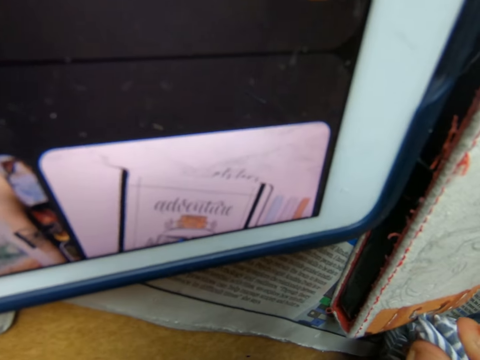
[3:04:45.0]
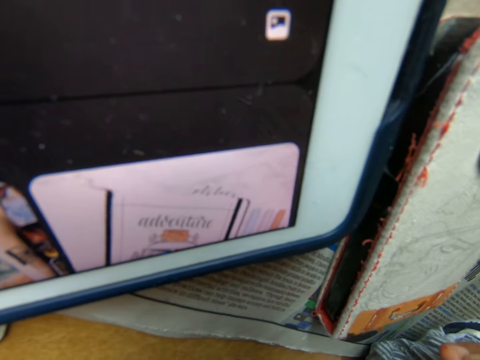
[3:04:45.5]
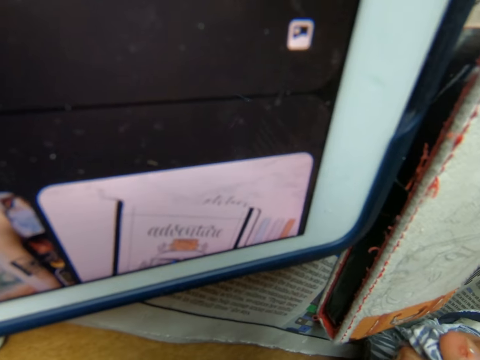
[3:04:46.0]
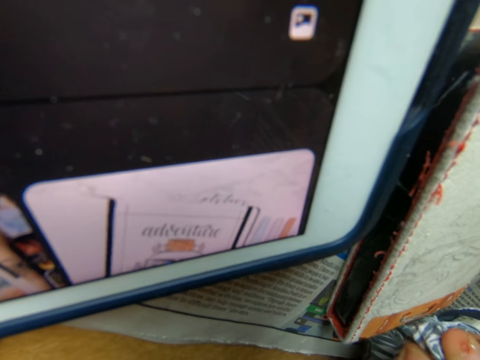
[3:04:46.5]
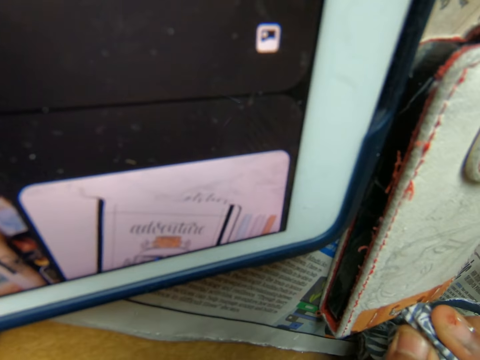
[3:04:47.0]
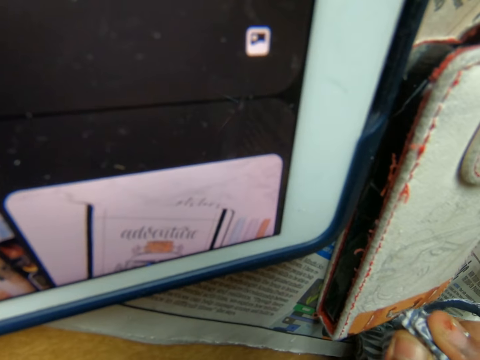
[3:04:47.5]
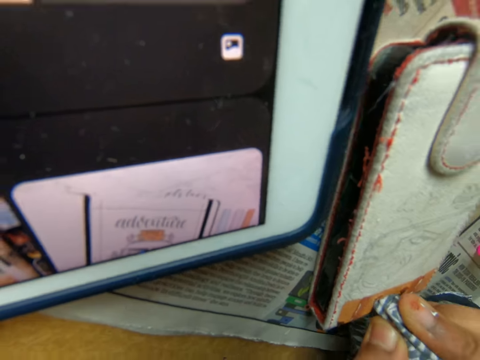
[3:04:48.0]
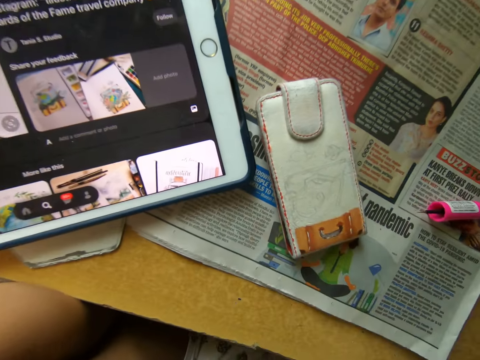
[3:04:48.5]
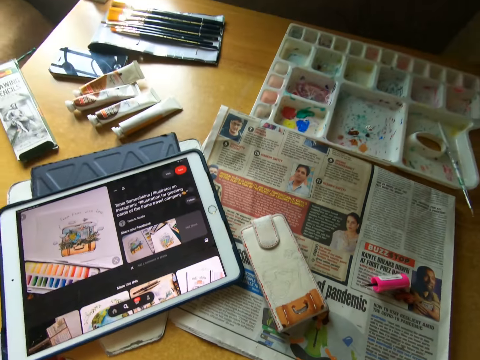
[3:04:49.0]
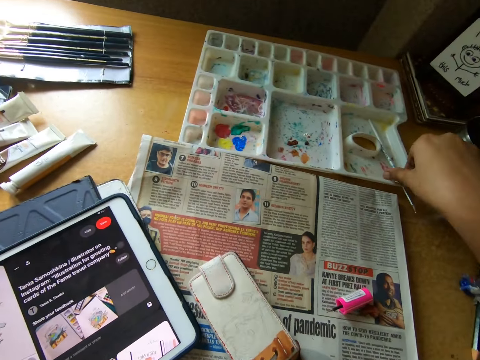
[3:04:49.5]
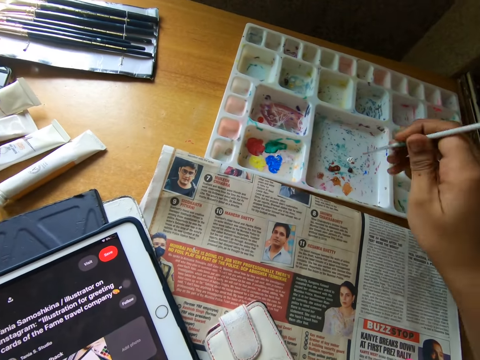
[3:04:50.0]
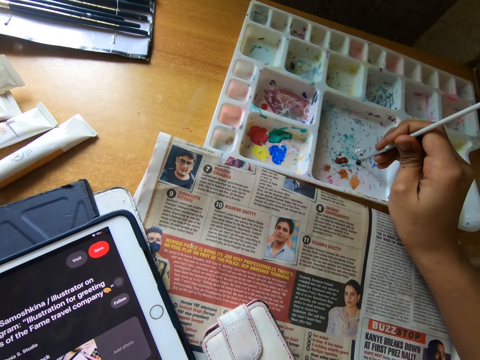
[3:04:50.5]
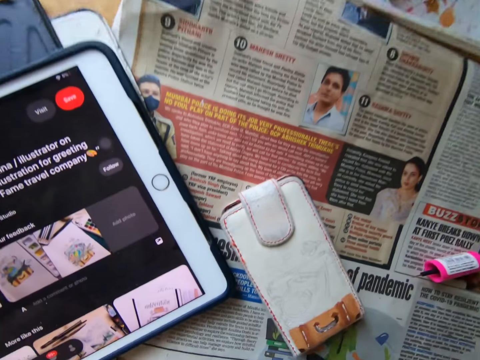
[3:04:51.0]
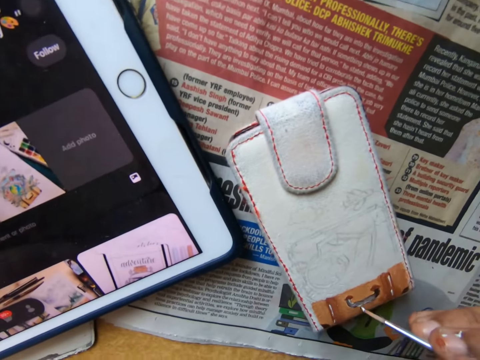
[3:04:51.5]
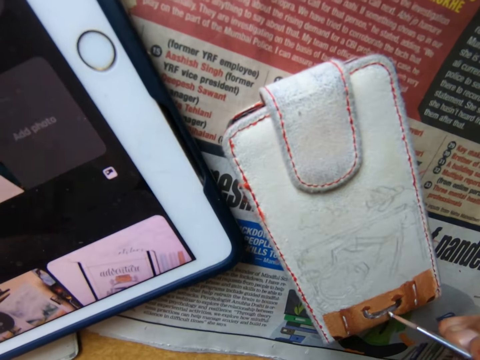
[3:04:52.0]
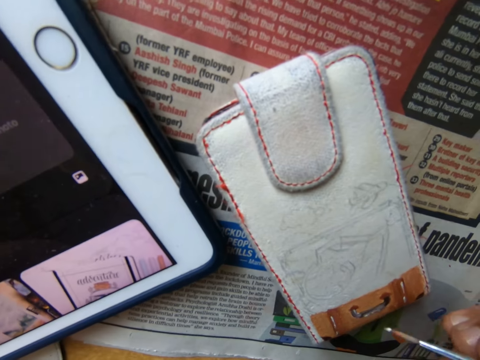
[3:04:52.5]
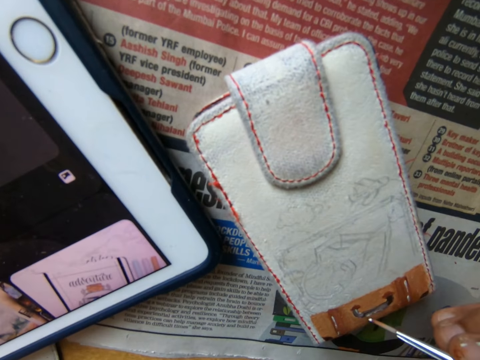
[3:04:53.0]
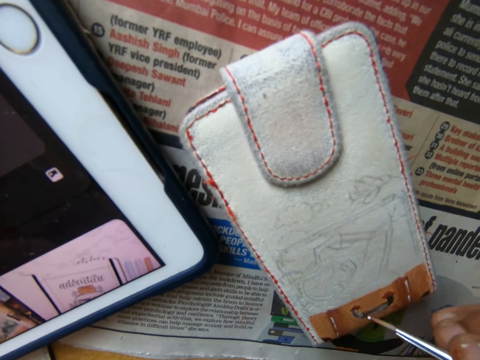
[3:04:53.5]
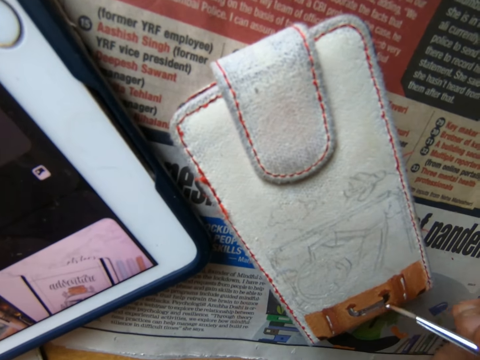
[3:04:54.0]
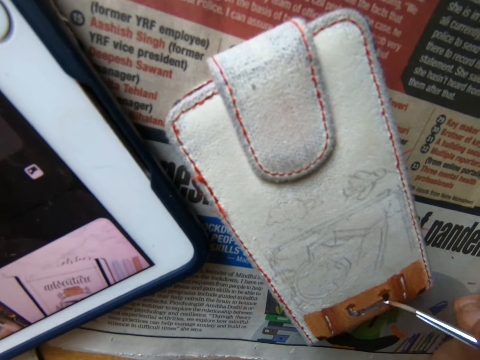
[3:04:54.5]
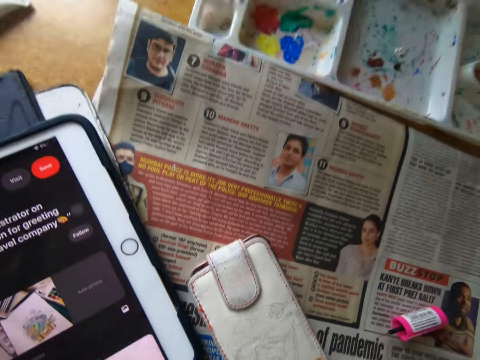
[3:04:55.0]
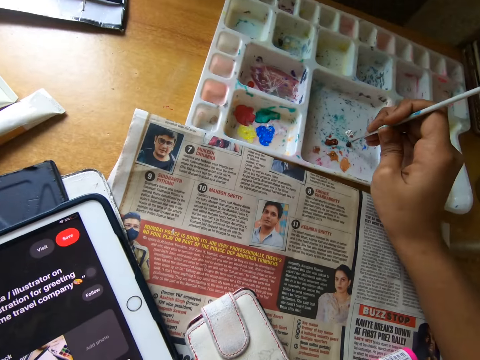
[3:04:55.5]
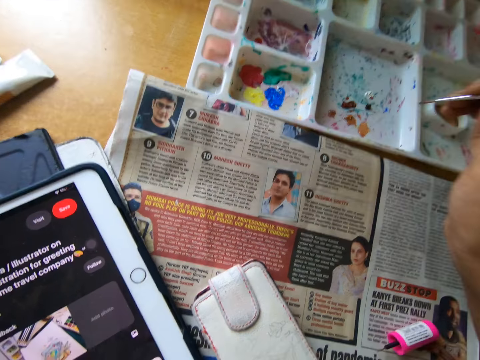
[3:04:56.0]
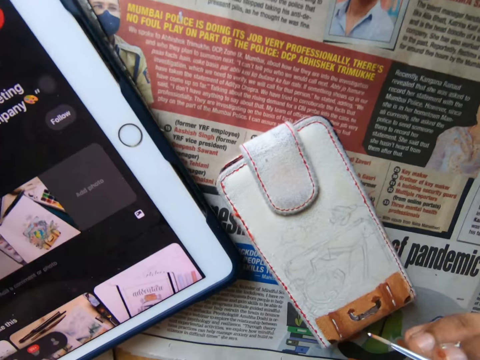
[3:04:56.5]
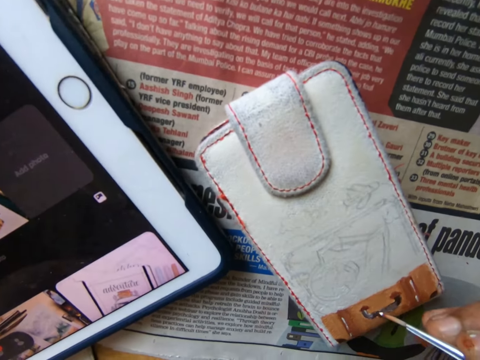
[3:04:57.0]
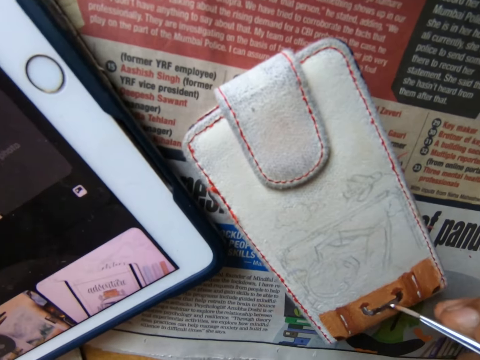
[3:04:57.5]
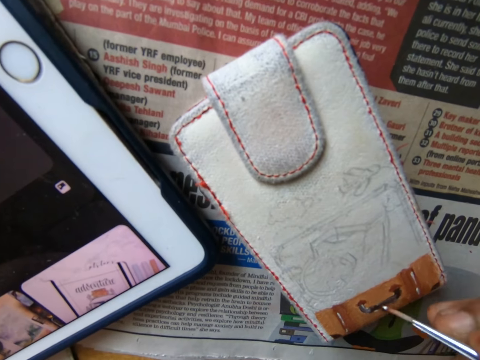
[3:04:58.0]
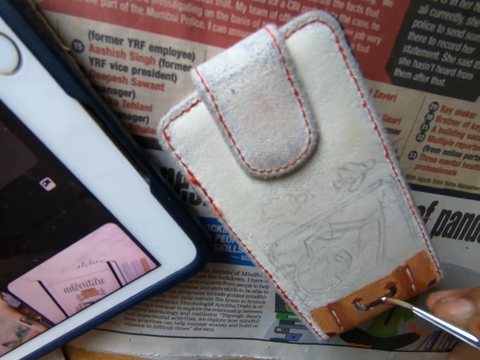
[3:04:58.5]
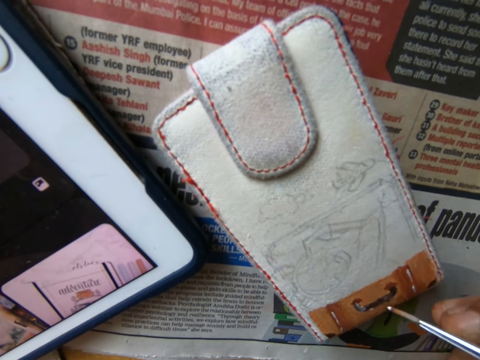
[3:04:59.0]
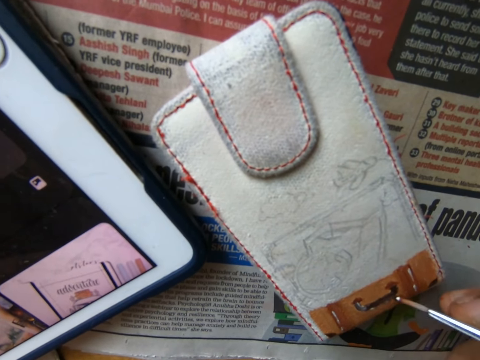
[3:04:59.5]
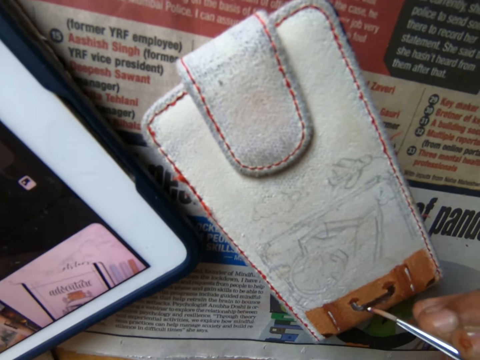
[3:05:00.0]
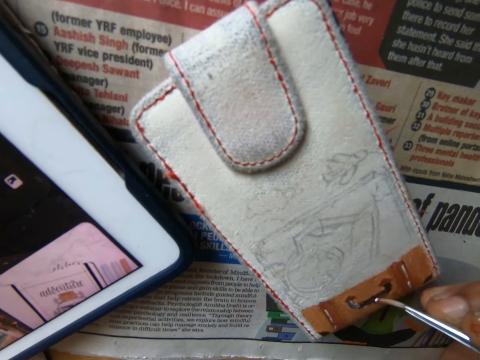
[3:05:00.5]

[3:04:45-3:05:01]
The camera wearer looks around a room. She picks up the paintbrush from the paint palette with her right hand. She takes paint from the paint palette with the paintbrush in her right hand. She paints the pouch on the table with the paintbrush in her right hand. She takes paint from the paint palette with the paintbrush in her right hand again. She paints the pouch on the table with the paintbrush in her right hand again.

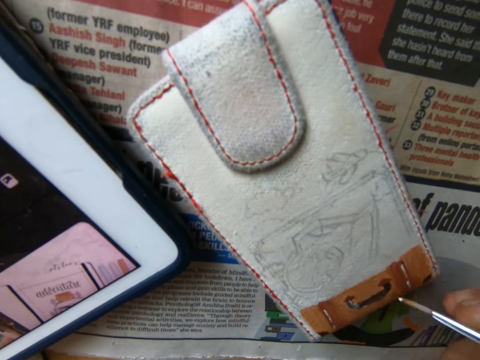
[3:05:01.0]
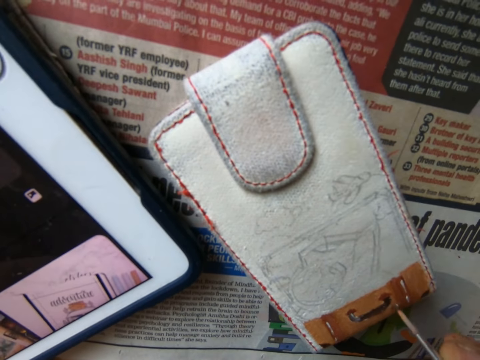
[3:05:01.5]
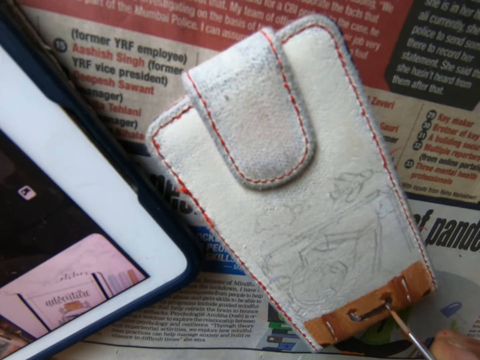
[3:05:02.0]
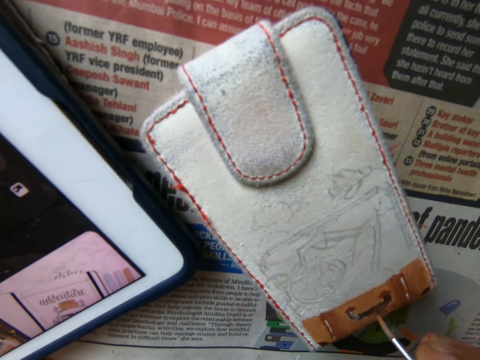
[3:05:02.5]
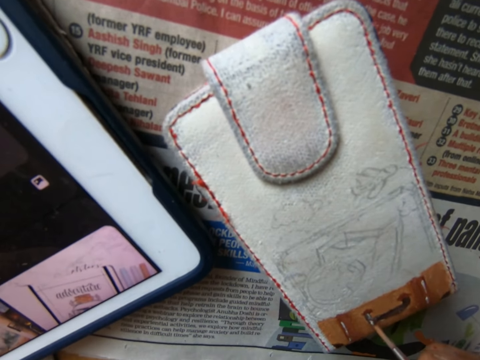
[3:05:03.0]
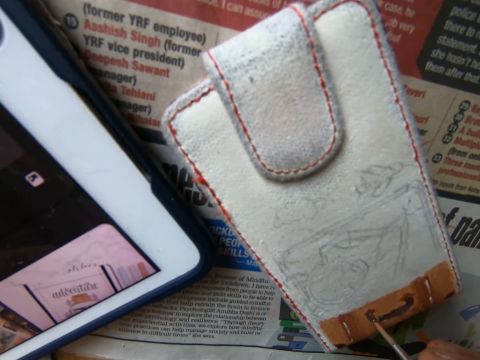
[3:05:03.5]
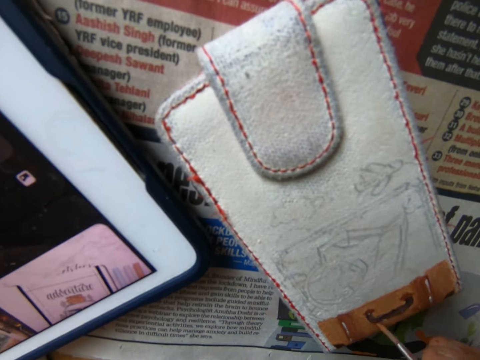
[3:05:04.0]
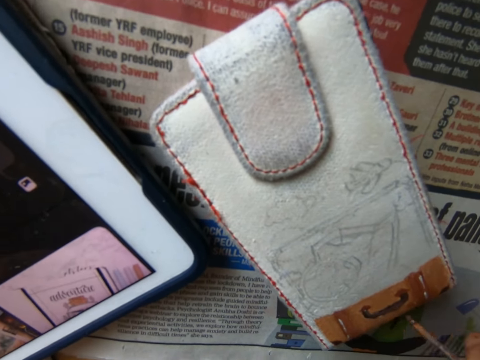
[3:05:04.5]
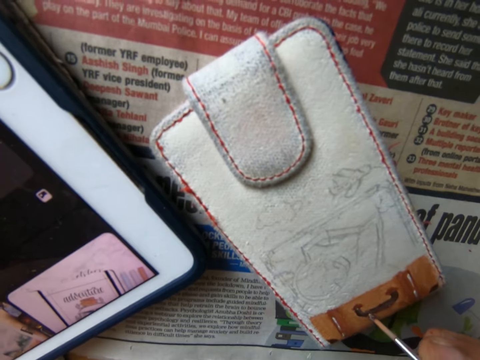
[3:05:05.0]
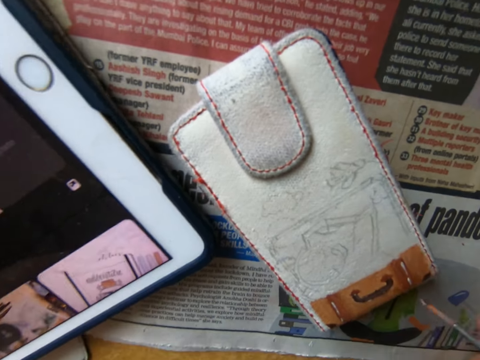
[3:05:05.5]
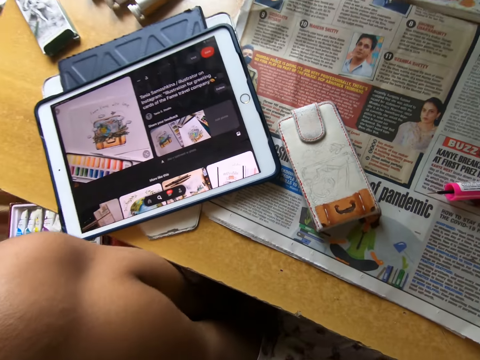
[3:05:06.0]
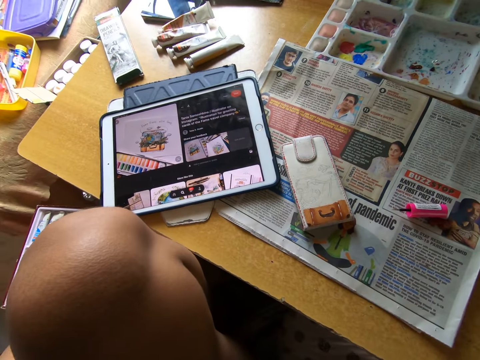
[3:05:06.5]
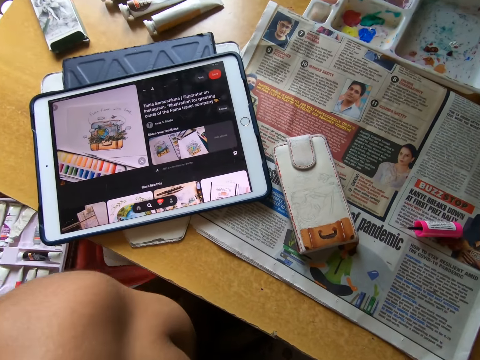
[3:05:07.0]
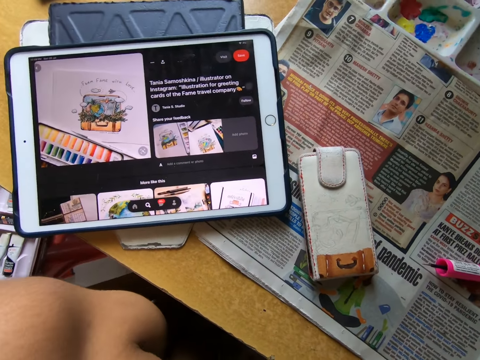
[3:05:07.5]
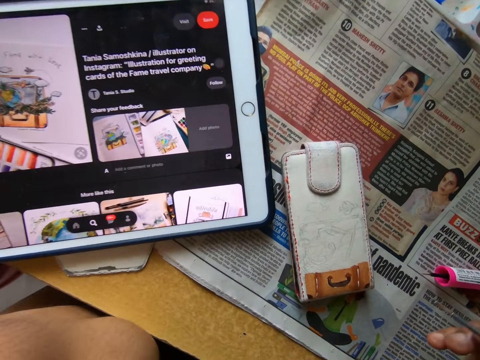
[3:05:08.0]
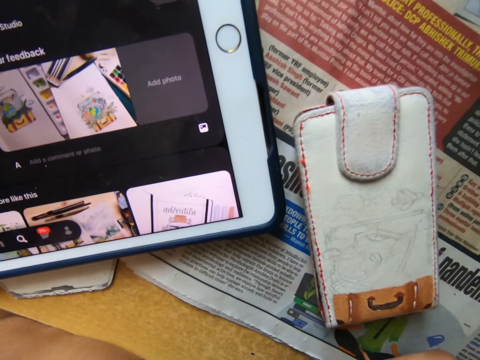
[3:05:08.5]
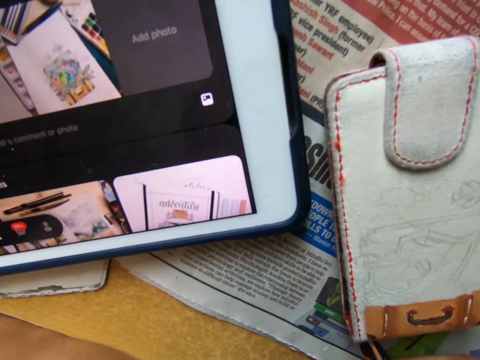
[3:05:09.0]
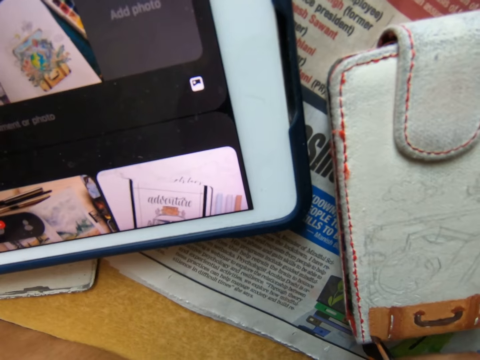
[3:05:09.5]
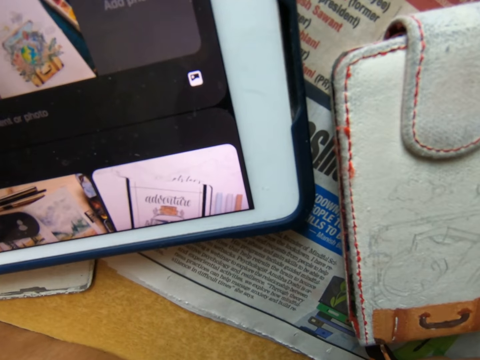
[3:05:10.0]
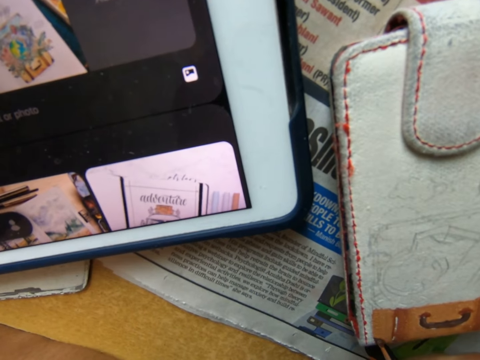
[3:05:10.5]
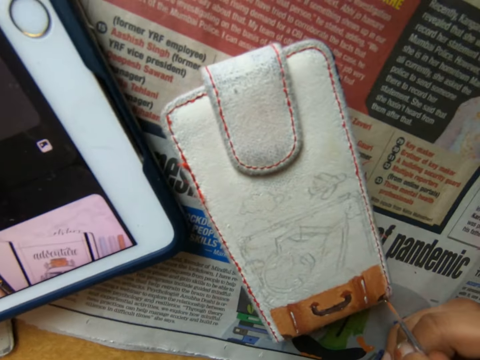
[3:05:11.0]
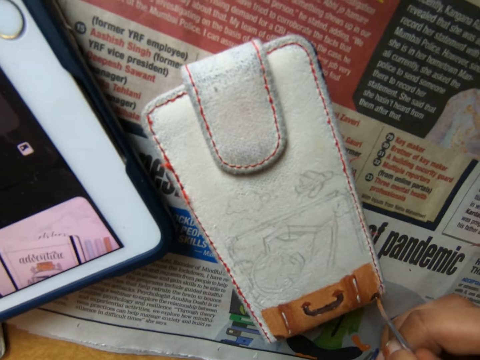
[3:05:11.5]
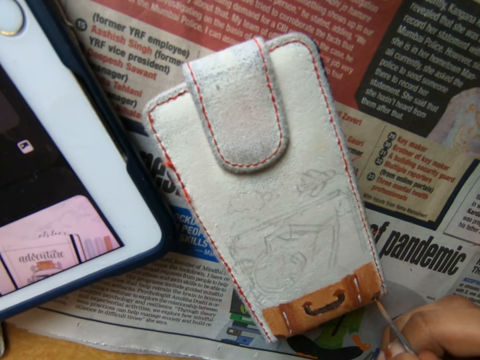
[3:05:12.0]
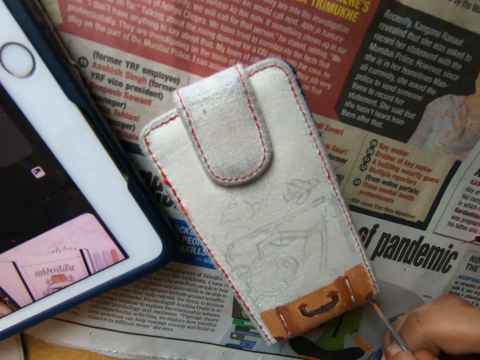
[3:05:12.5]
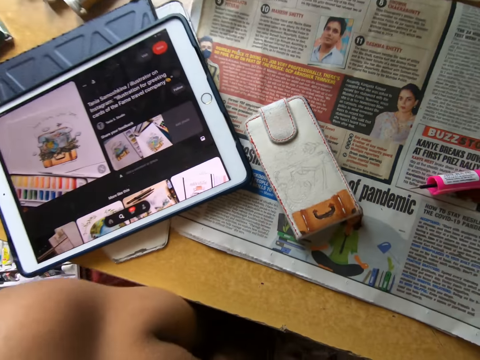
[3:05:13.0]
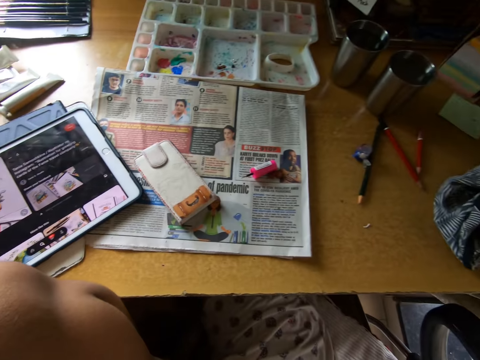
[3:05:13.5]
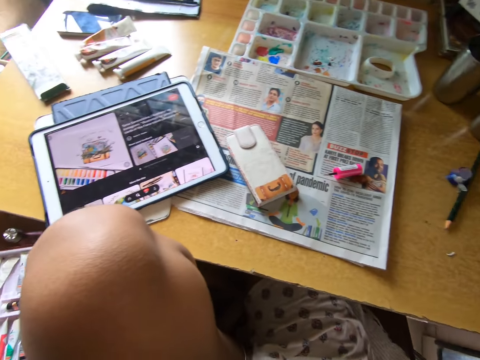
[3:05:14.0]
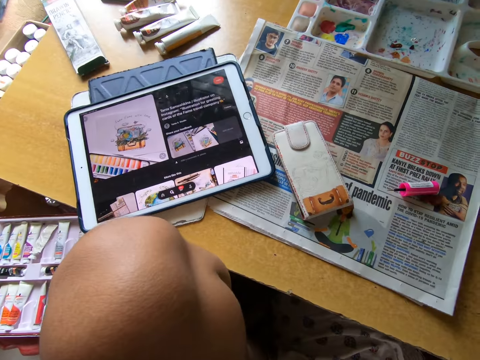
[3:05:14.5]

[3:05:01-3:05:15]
The camera wearer looks around. They paint something with a paintbrush. They look around.
